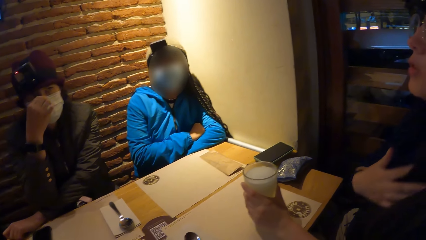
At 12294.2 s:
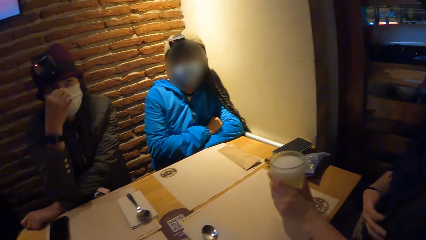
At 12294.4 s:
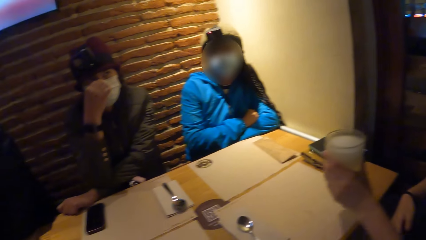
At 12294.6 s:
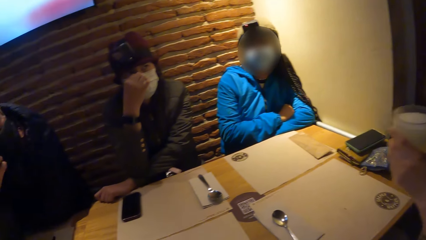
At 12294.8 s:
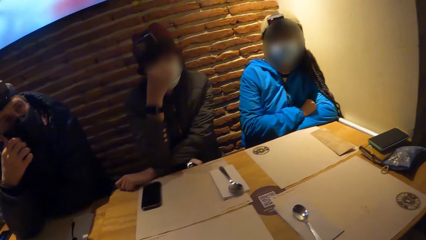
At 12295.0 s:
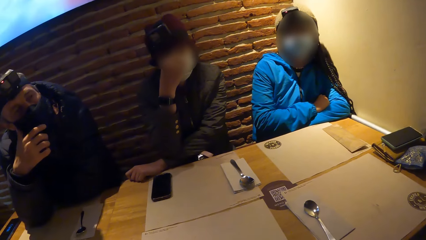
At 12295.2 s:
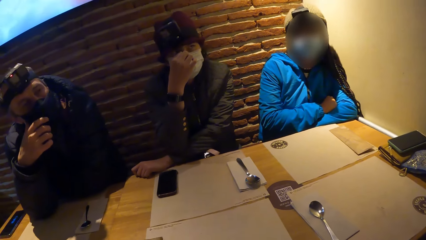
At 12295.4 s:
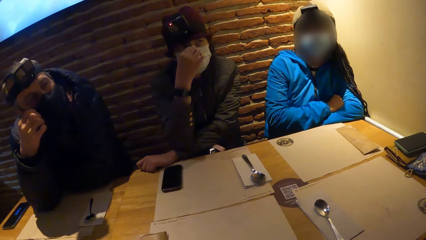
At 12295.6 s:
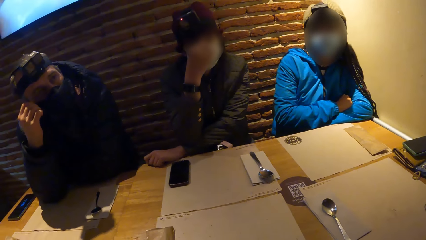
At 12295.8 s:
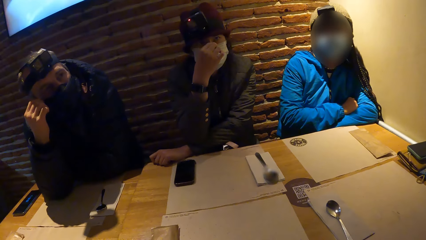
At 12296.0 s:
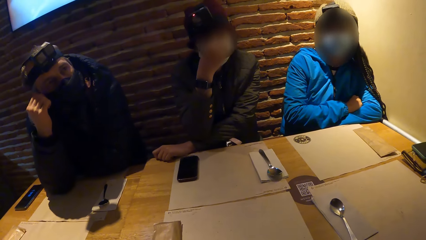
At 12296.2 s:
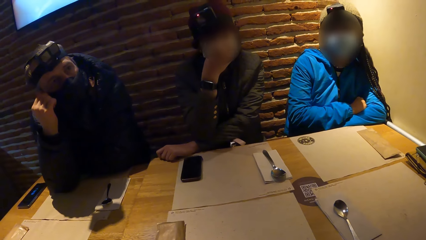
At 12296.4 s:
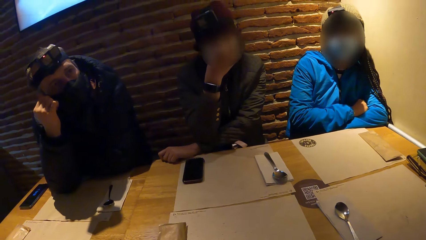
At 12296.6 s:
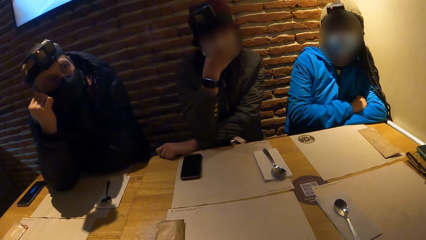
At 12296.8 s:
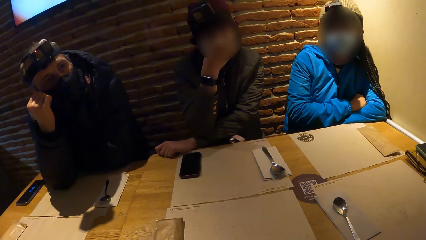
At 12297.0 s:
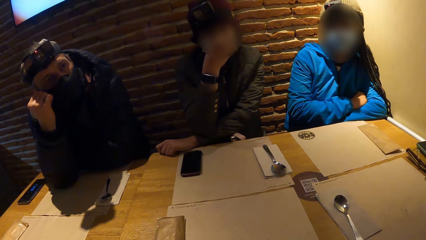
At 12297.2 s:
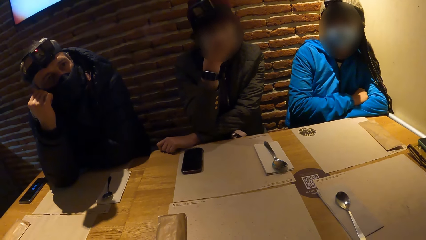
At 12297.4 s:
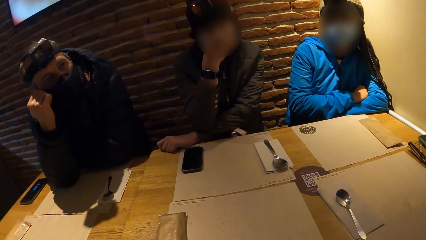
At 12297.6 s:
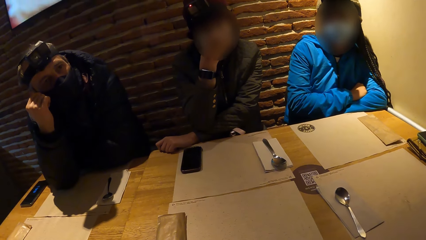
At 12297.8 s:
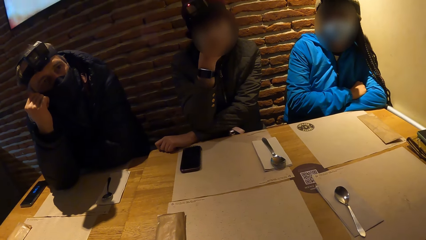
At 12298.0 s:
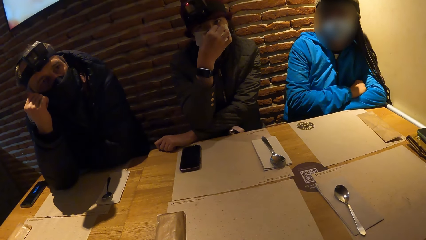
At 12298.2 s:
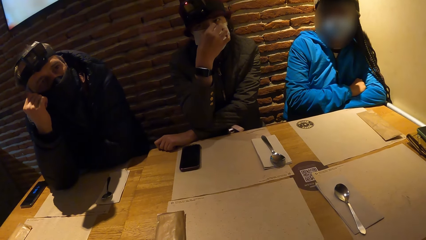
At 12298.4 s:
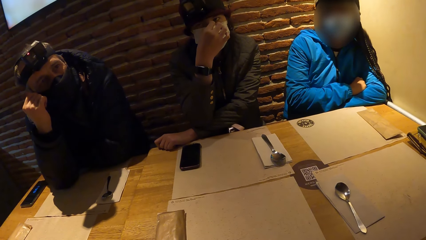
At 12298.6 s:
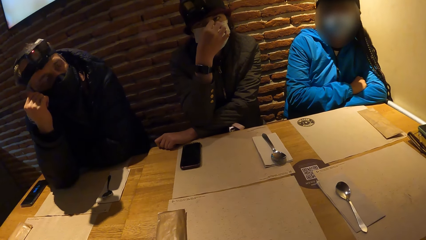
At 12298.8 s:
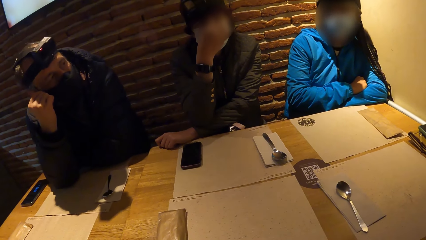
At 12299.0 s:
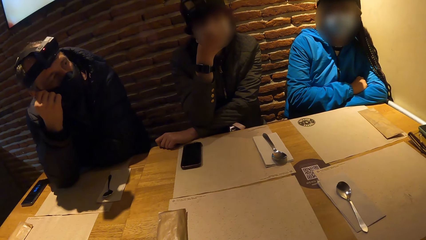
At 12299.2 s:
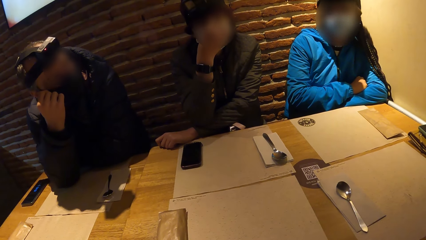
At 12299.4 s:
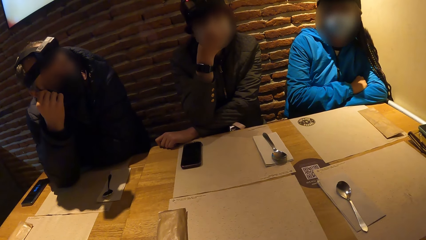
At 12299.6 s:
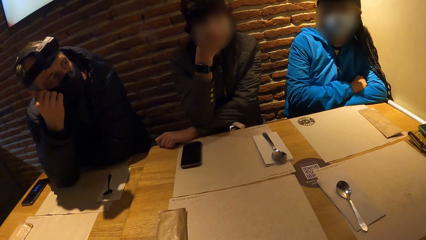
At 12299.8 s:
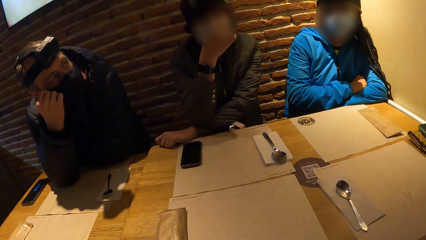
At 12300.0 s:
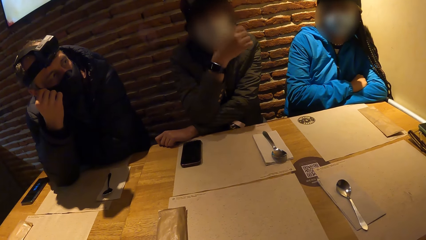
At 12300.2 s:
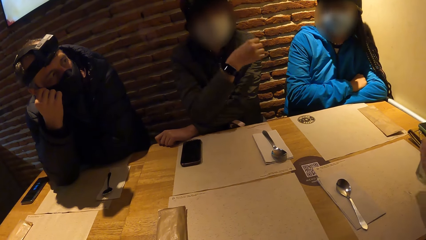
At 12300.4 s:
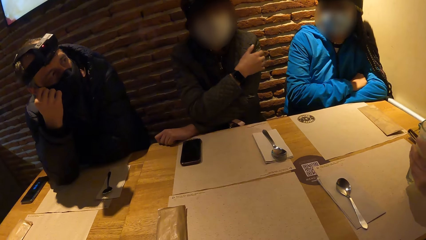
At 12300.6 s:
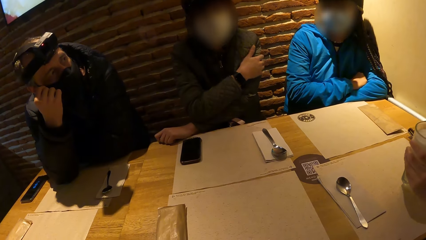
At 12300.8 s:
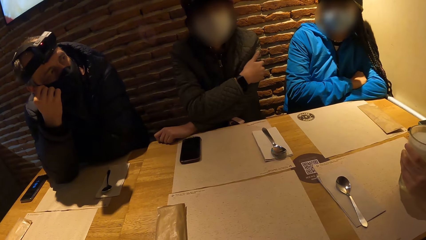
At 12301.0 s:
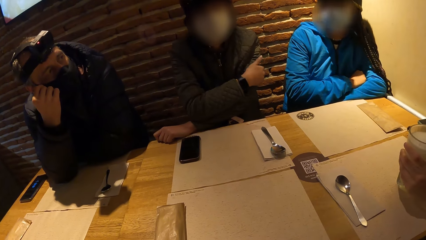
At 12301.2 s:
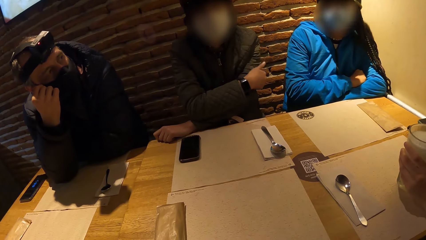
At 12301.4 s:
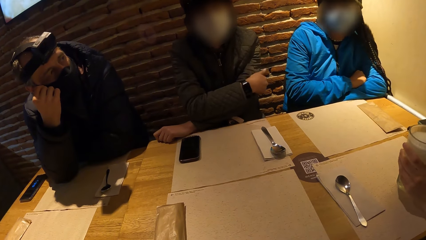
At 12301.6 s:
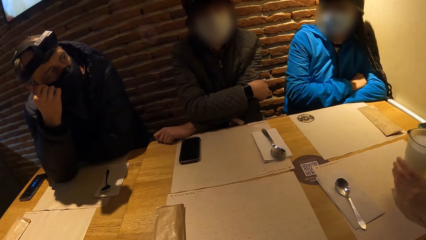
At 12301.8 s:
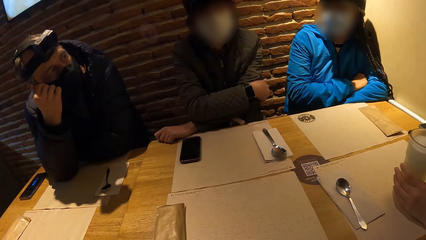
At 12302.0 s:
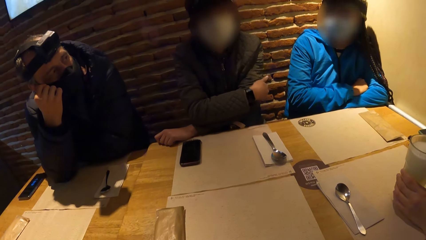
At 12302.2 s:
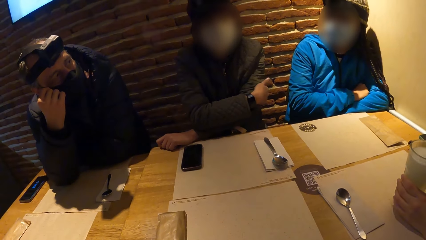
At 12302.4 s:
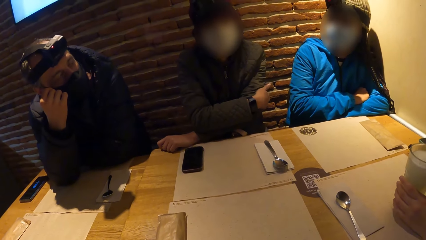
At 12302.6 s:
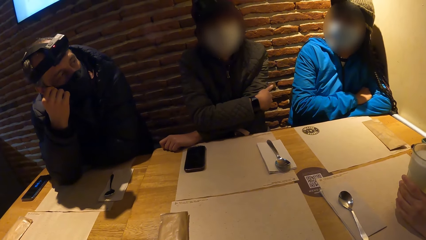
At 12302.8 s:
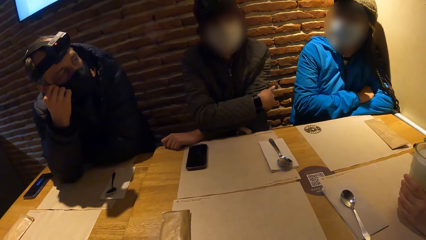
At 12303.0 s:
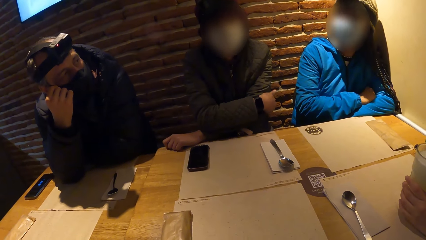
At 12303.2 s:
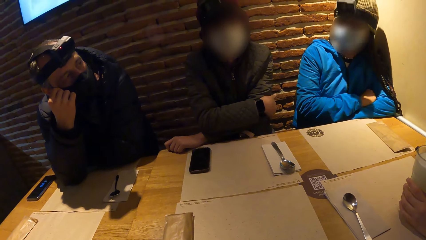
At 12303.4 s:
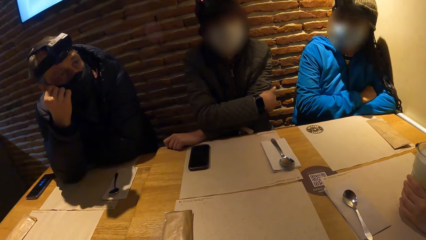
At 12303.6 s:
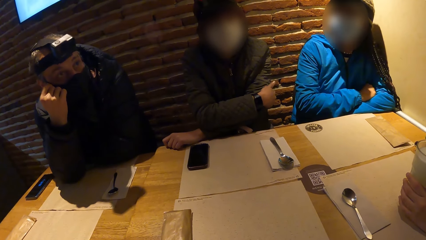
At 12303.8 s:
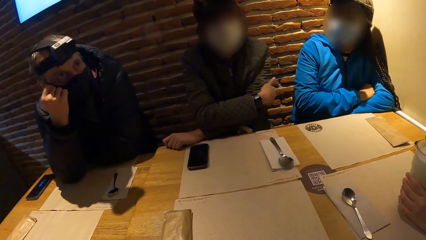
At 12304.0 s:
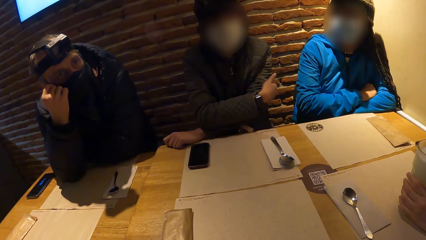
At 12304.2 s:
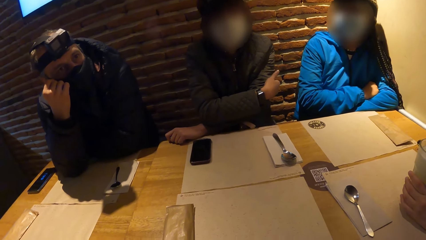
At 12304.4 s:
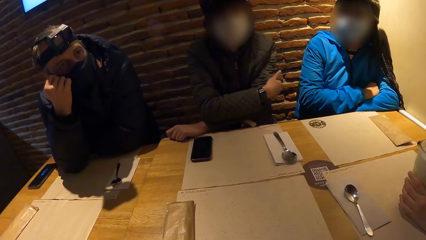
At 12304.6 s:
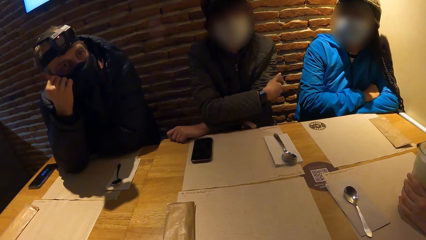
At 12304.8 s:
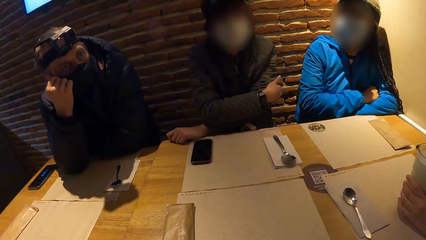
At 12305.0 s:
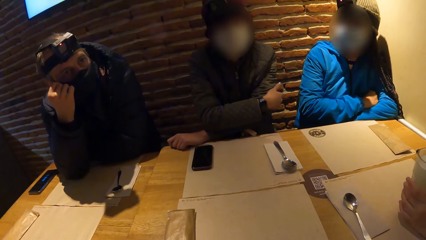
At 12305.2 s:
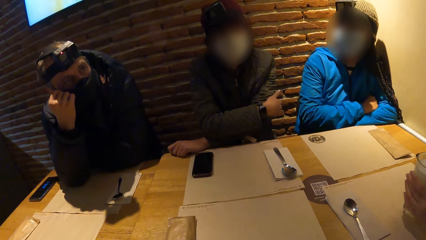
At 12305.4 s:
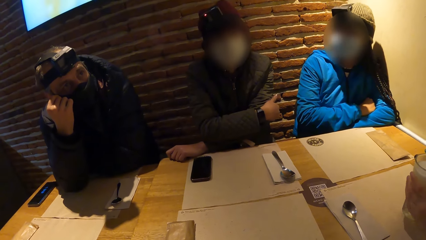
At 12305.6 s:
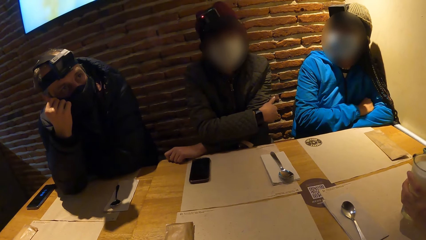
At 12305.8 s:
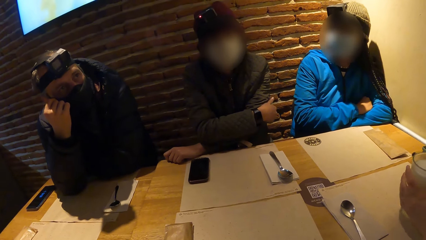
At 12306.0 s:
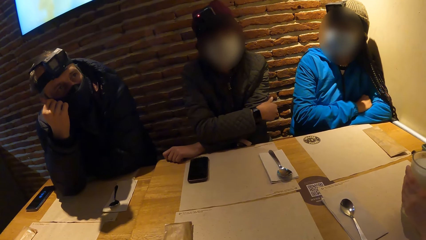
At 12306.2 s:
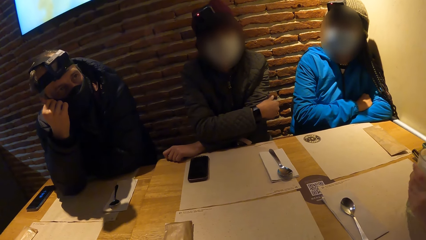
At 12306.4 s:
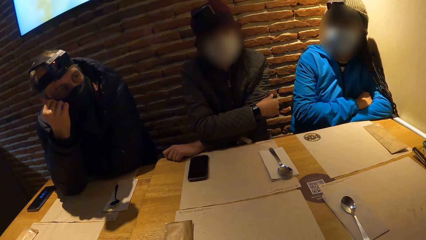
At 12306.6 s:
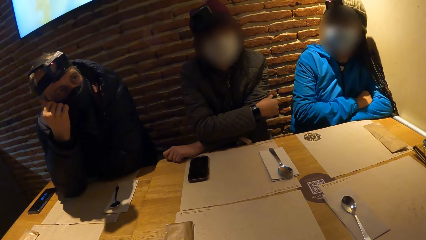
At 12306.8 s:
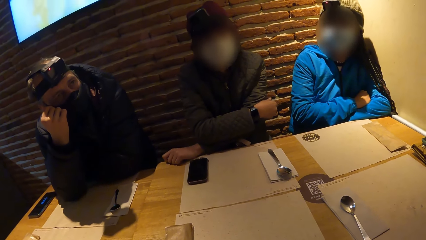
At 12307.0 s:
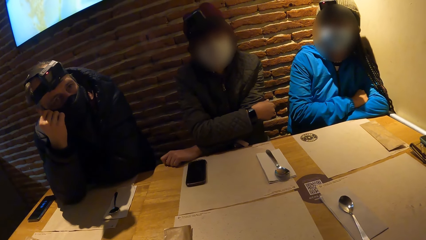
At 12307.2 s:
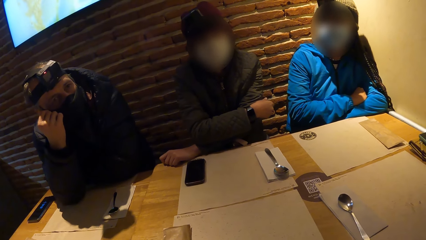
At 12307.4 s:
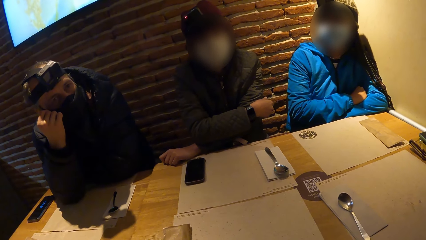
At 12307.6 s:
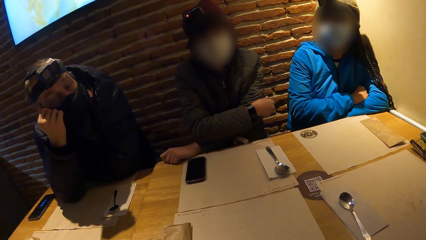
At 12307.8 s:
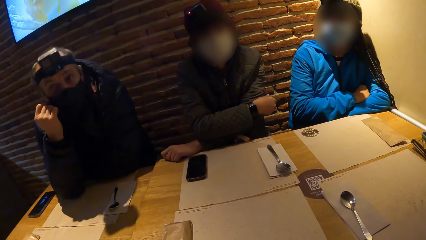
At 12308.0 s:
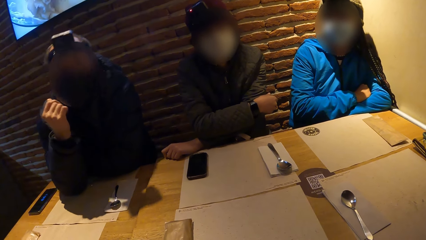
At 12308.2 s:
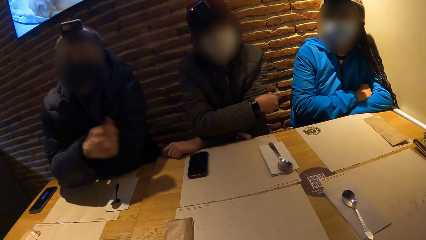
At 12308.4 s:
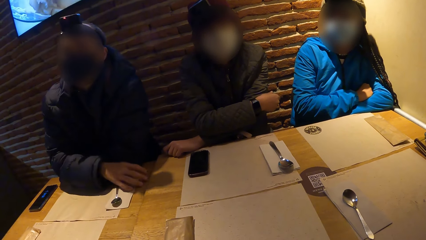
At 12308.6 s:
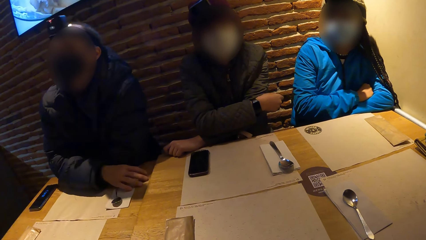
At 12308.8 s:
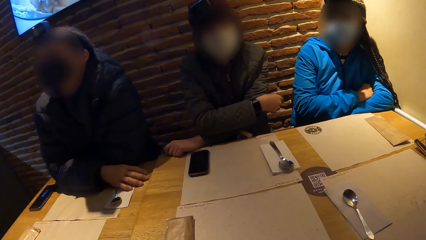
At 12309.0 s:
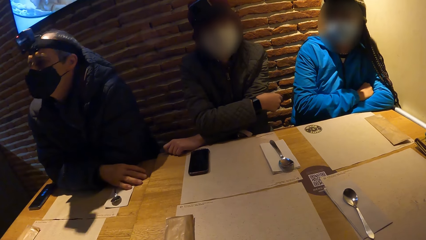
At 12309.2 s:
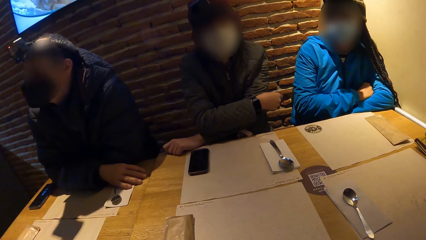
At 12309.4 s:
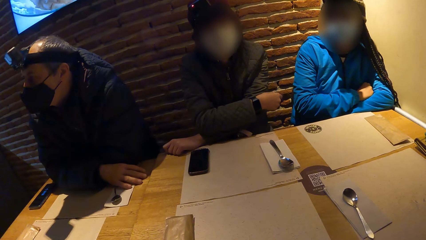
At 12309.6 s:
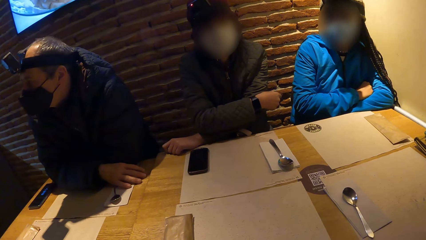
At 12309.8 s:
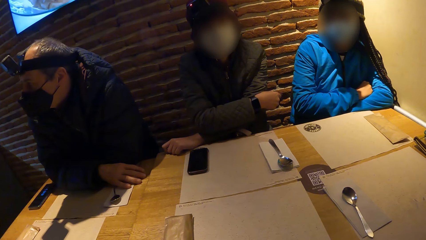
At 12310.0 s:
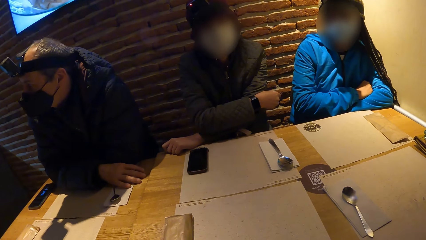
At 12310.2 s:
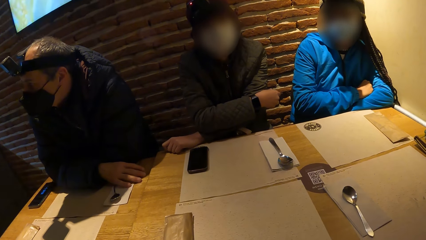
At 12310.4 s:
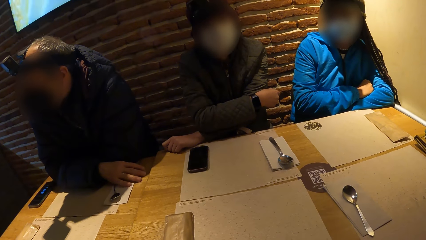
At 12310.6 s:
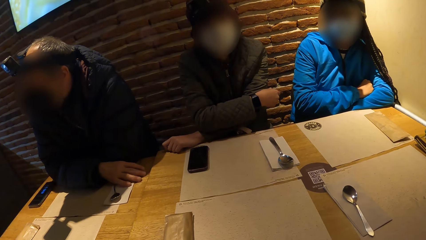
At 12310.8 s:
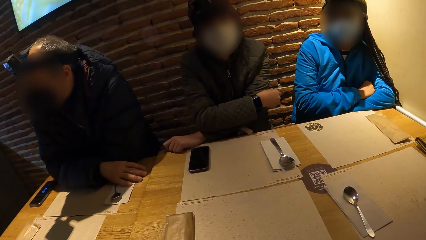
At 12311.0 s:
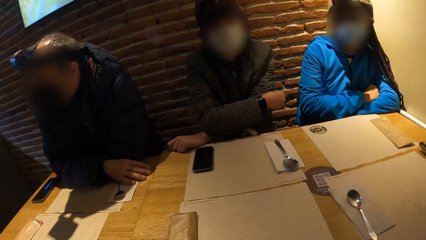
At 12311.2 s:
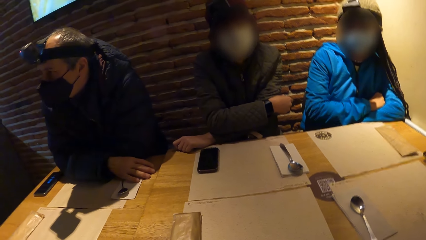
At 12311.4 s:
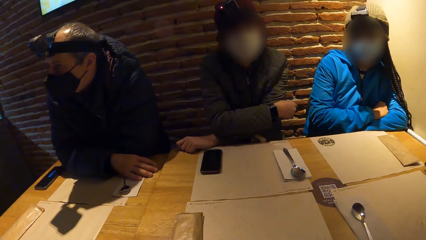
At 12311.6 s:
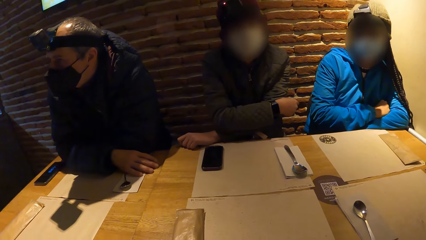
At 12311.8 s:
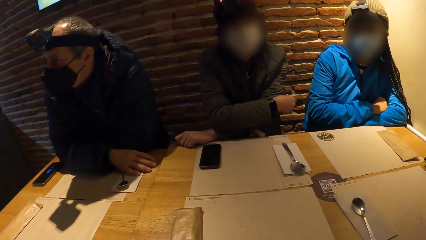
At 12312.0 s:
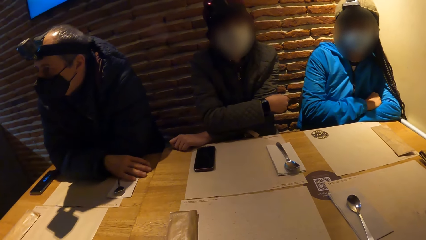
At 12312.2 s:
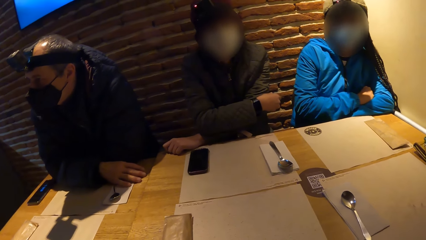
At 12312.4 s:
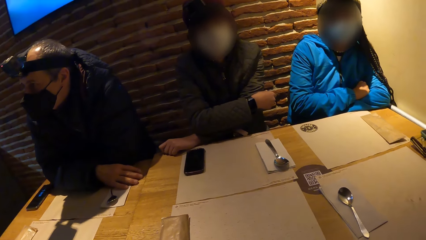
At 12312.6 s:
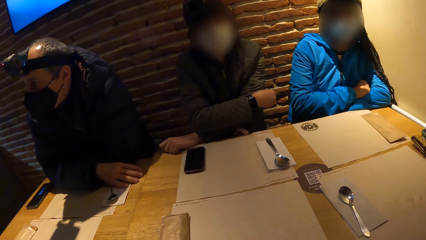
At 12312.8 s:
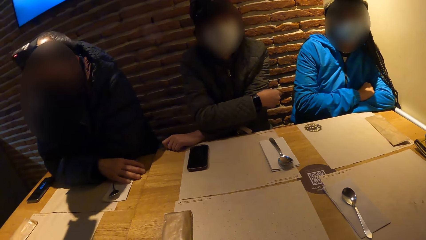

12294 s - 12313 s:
The man picks up the cup of beer from the table with his left hand. The man drops the cup of beer on the table with his left hand. The man picks up the cup of beer from the table with his left hand.
